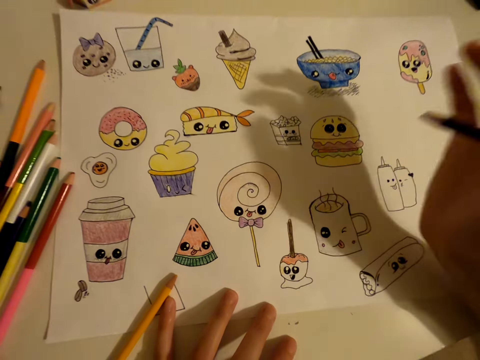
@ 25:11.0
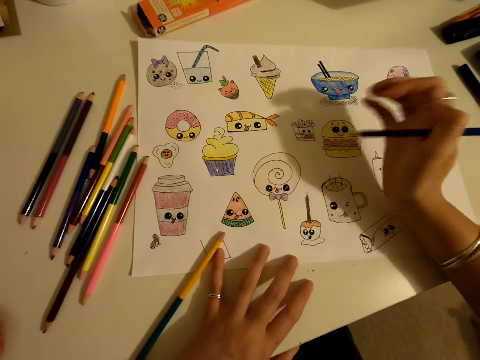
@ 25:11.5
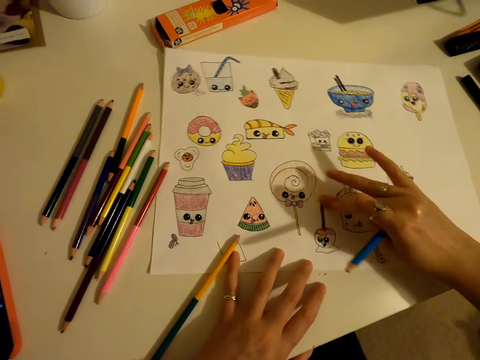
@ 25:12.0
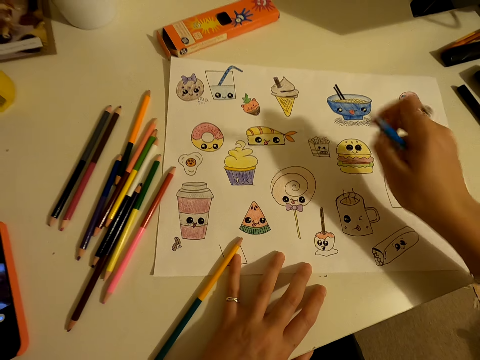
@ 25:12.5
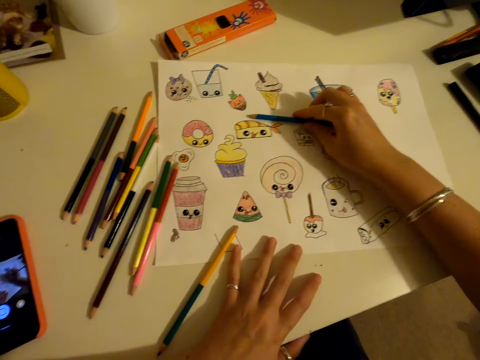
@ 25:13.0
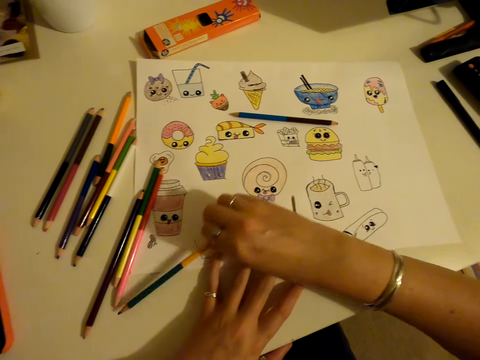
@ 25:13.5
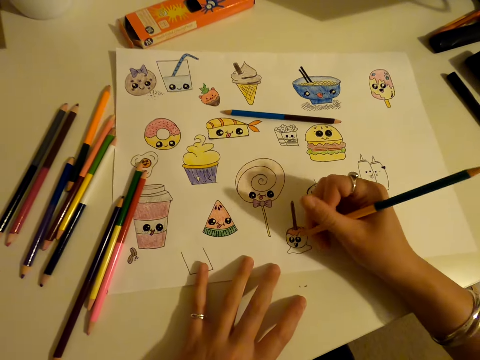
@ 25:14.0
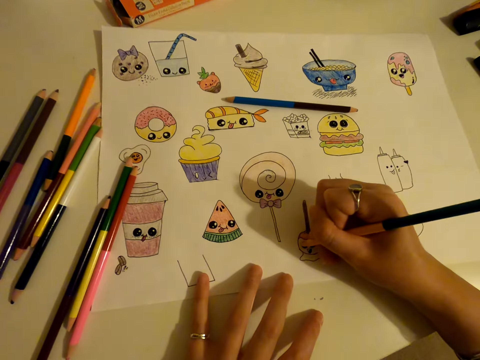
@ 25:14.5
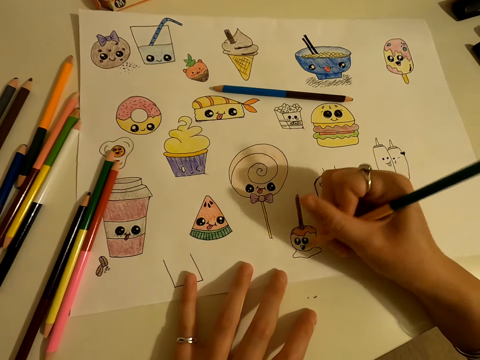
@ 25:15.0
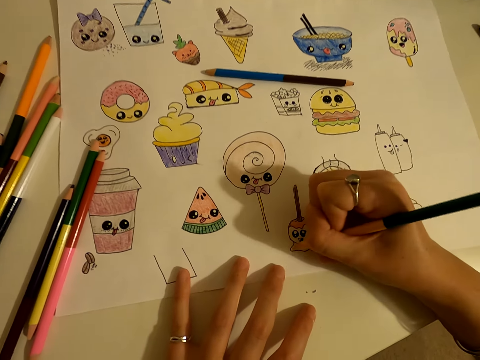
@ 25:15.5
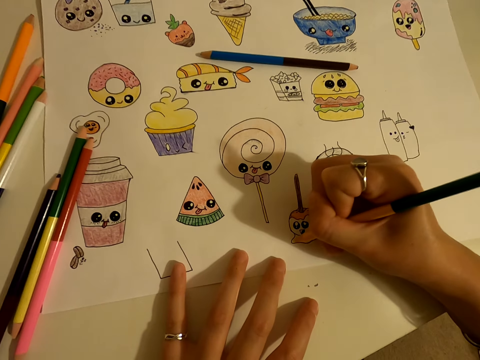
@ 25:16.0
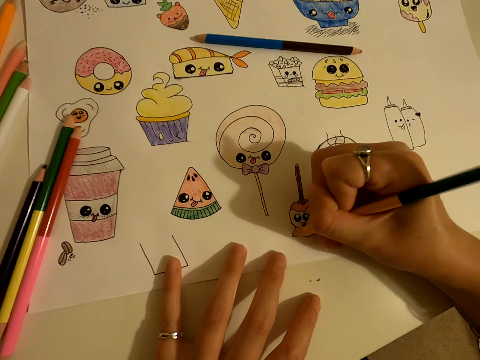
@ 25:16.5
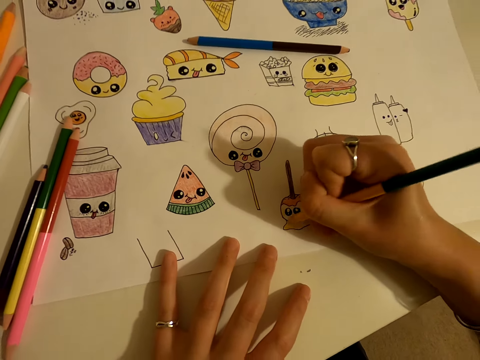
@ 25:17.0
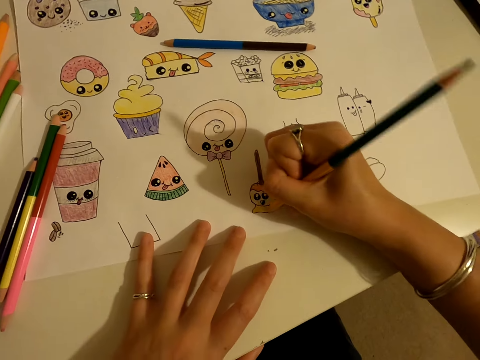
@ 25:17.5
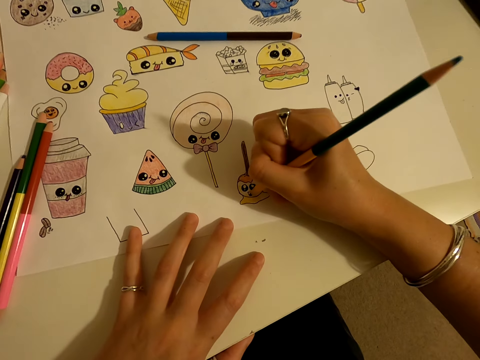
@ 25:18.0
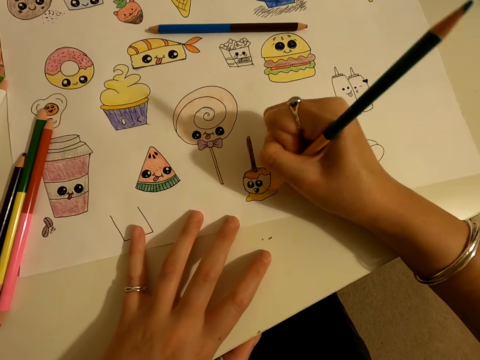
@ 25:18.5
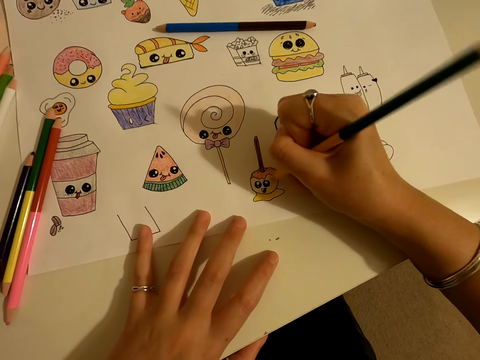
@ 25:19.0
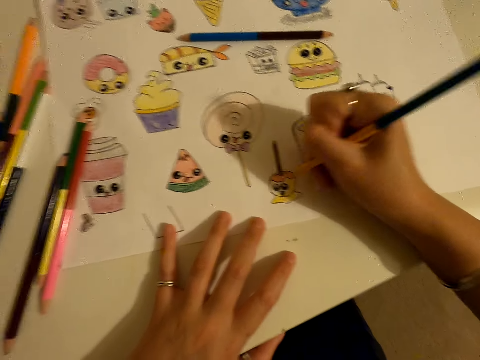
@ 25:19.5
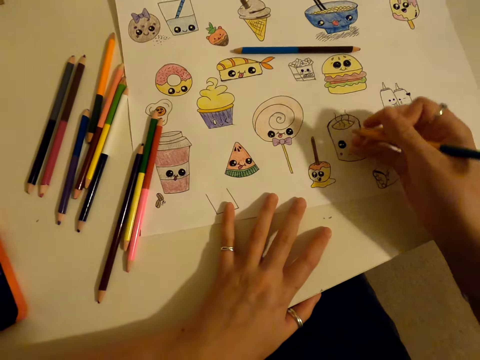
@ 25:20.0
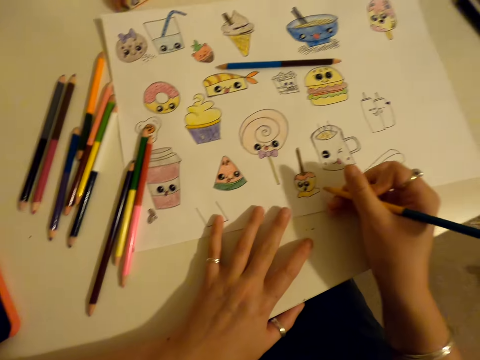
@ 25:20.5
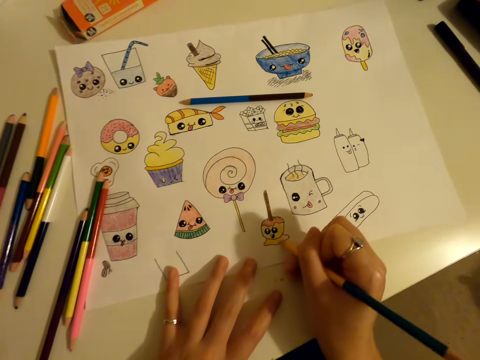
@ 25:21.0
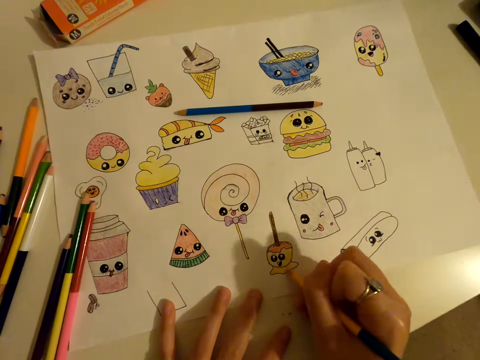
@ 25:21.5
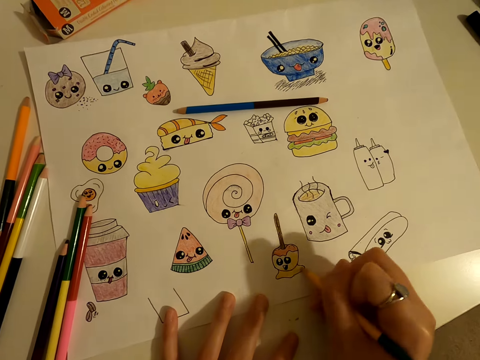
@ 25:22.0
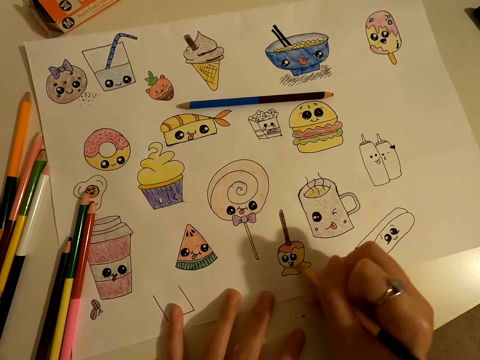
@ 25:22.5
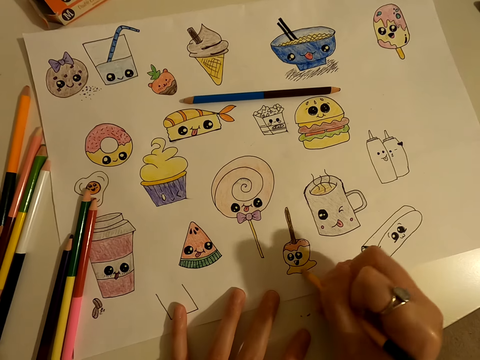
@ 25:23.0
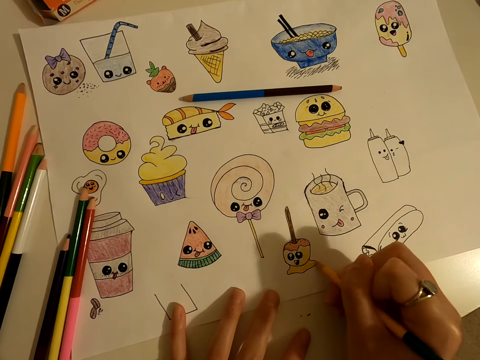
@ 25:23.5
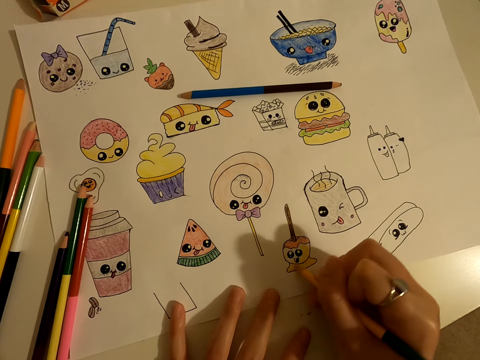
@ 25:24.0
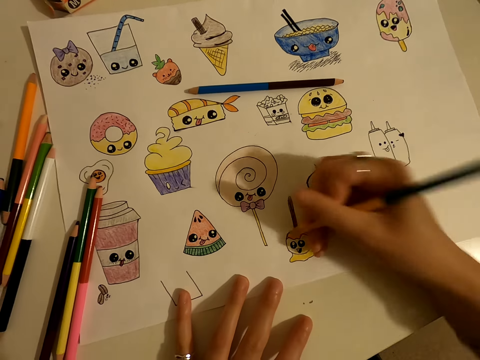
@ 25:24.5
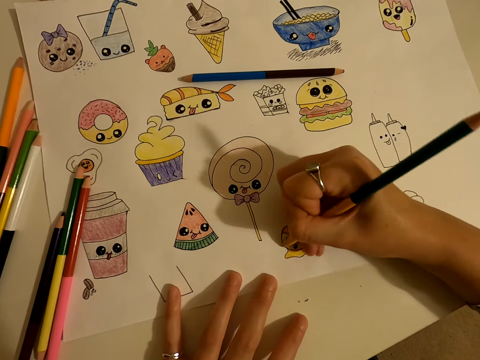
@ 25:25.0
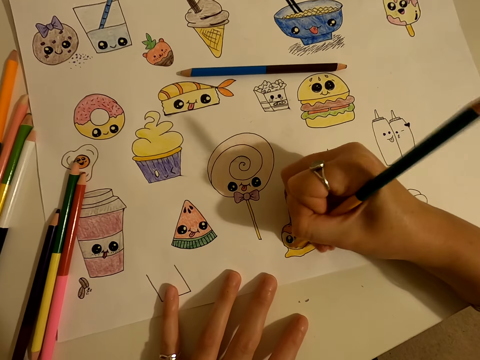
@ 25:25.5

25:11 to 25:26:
The camera wearer wipes the paper with his hand. He places the colour pencil on the table. He picks up a colour pencil from the table. He colours the drawing on the piece of paper.

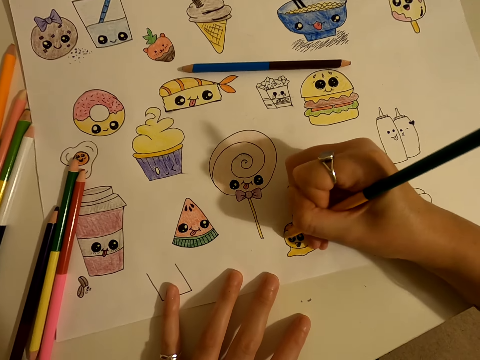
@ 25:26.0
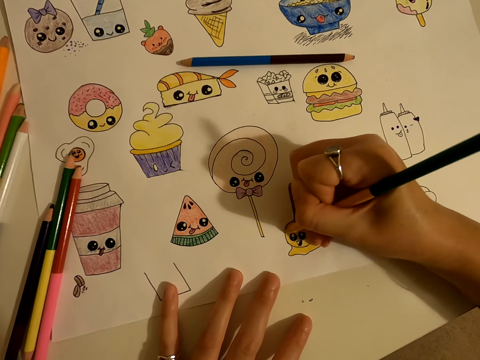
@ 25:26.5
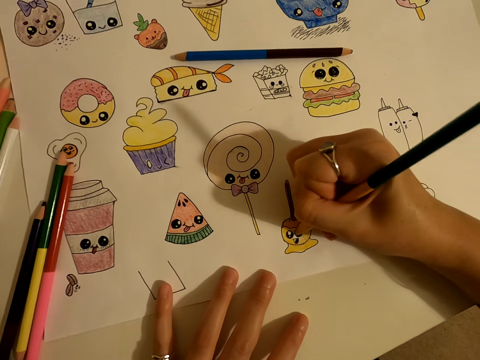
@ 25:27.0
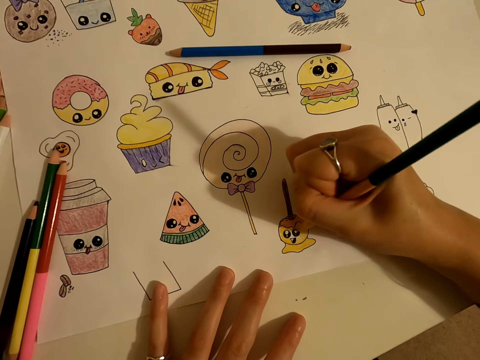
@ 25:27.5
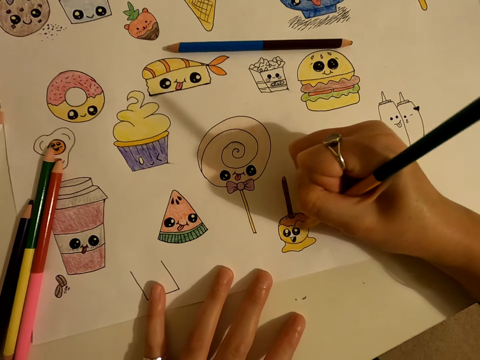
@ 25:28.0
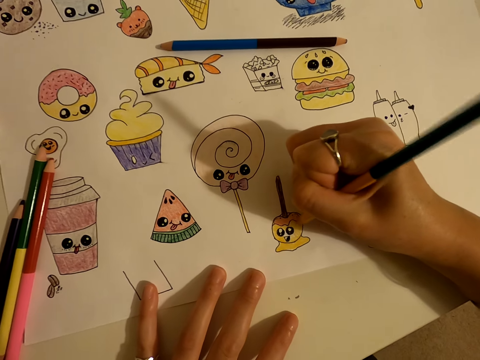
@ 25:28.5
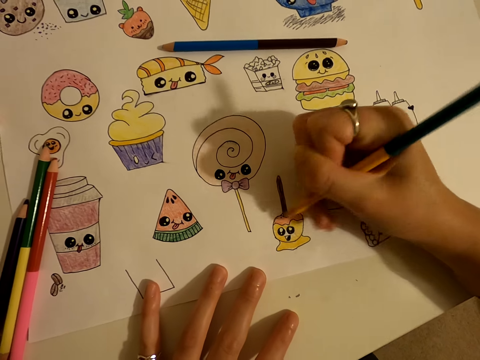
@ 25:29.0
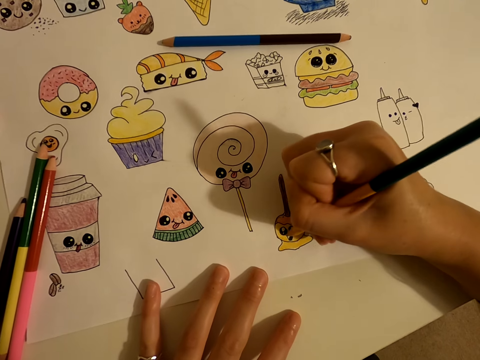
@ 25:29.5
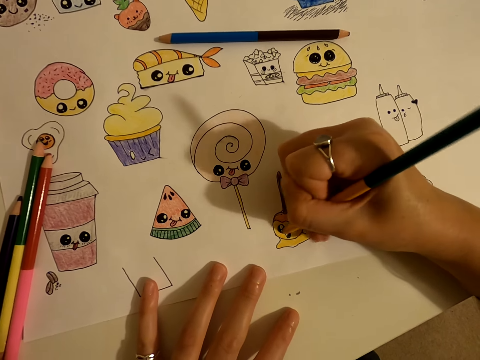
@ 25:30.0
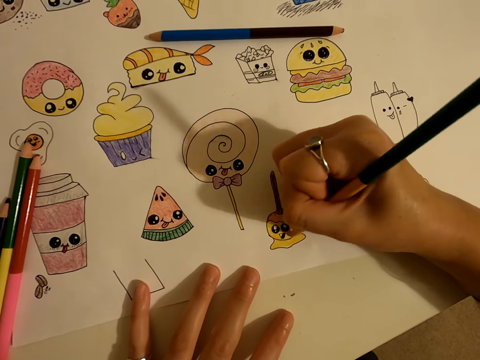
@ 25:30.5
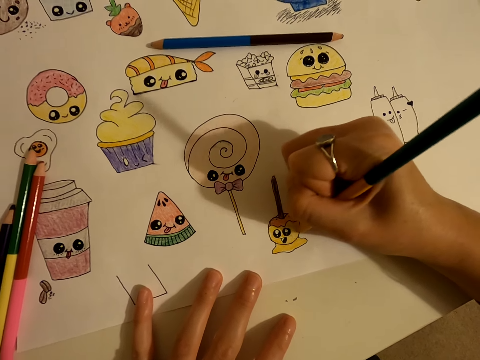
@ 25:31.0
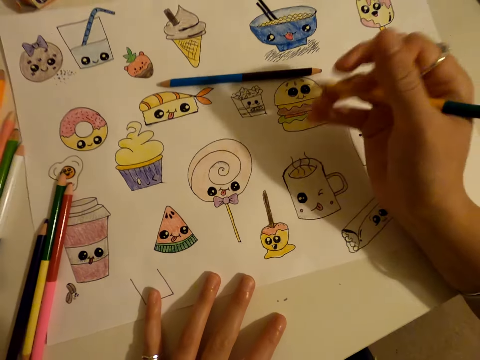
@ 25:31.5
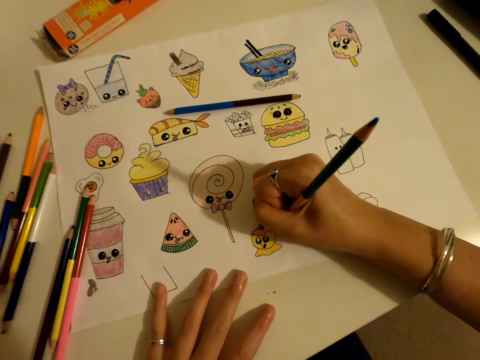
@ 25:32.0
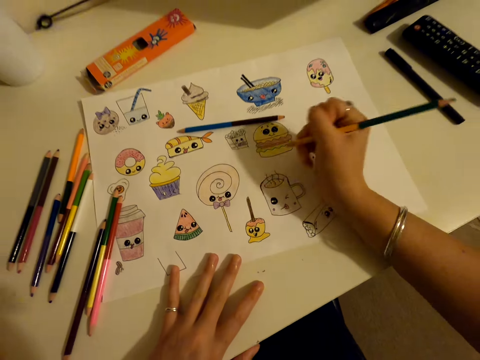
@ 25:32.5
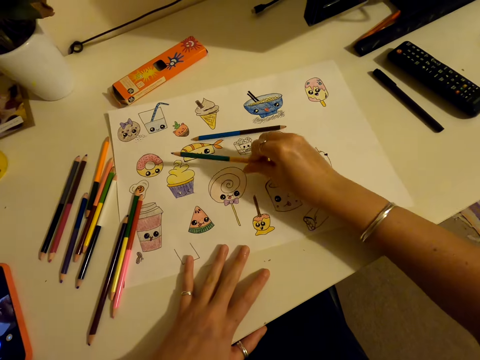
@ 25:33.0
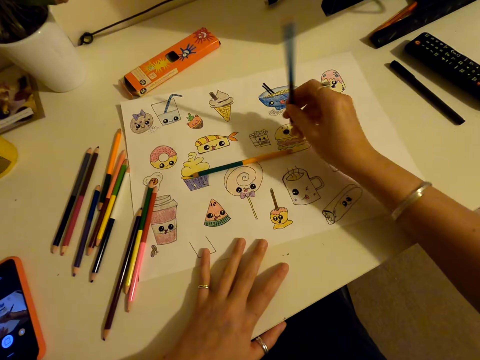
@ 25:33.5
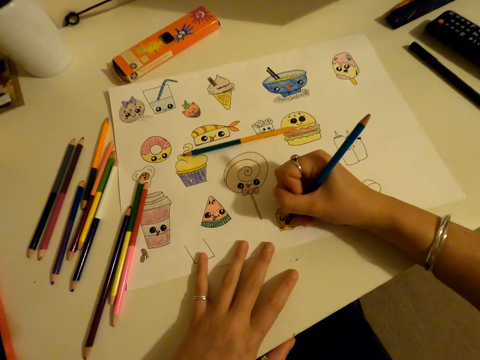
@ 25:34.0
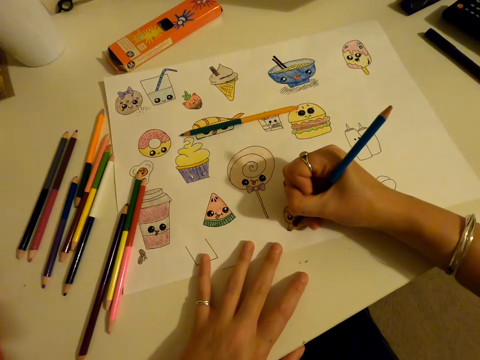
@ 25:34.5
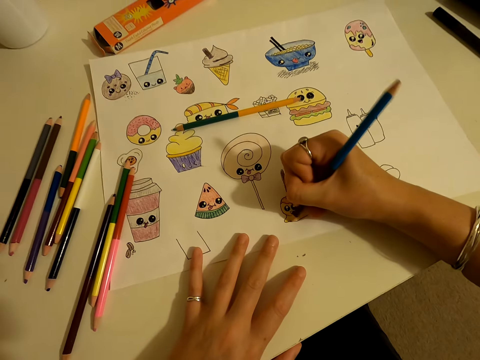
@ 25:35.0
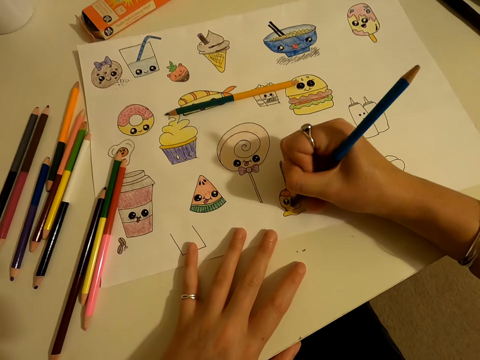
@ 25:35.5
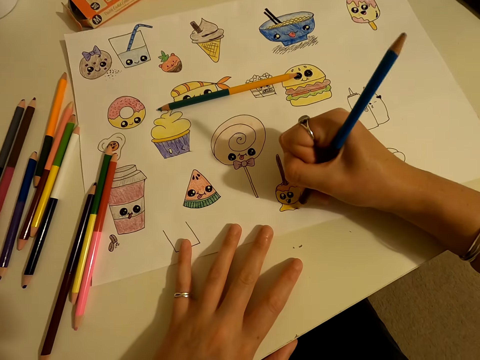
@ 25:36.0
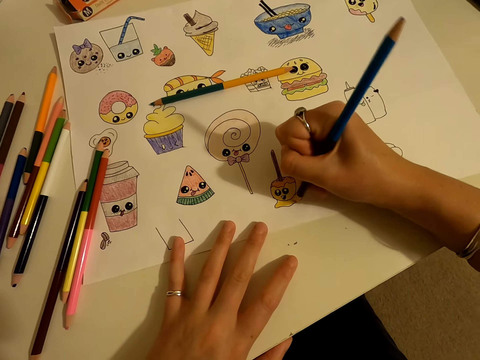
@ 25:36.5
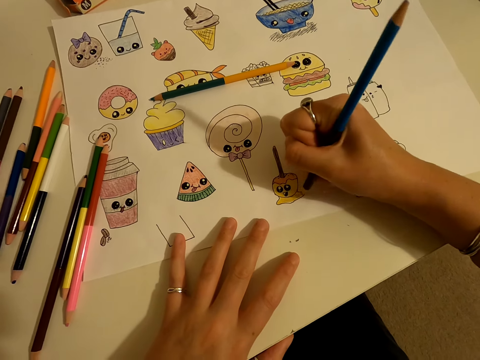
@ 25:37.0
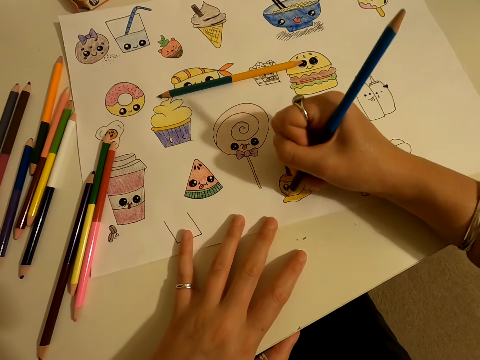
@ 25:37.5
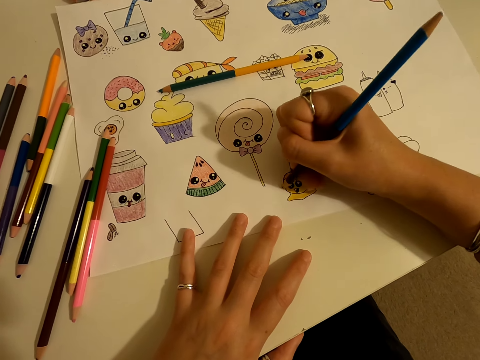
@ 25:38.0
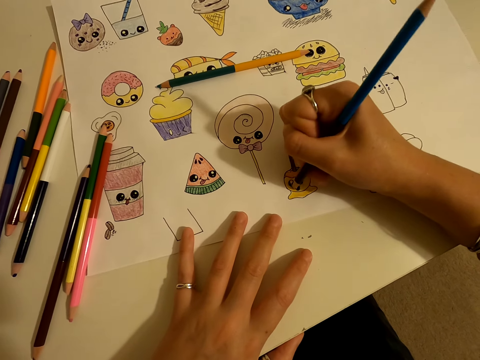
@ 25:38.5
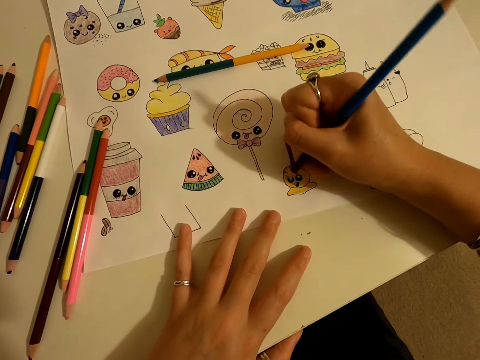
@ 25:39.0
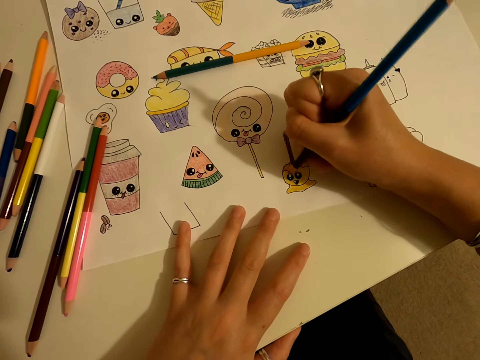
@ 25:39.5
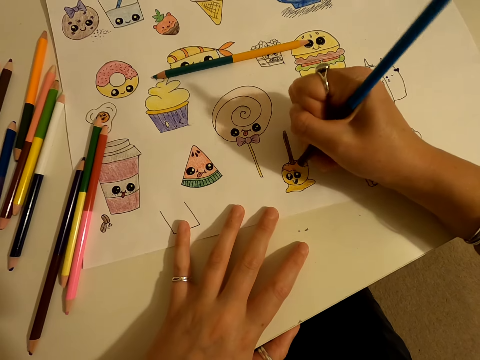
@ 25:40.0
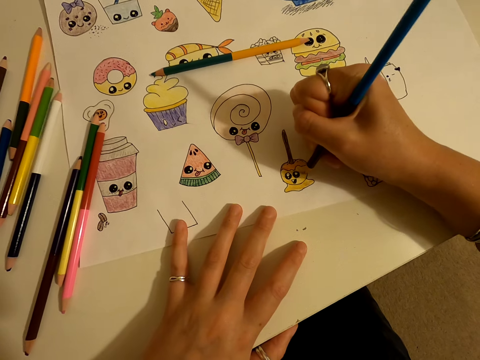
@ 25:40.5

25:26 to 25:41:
The camera wearer places the colour pencil on the table. They pick up a colour pencil from the table. They colour the drawing on the piece of paper.
